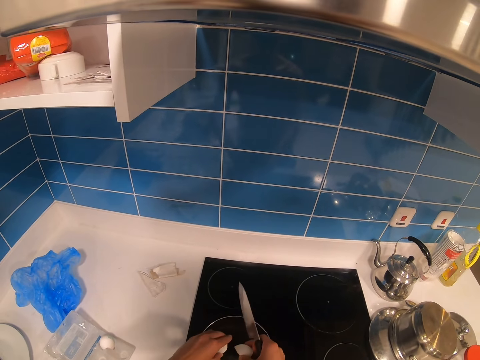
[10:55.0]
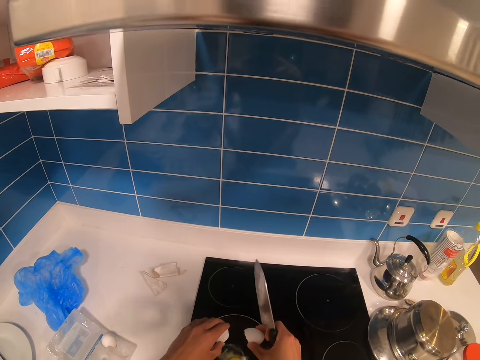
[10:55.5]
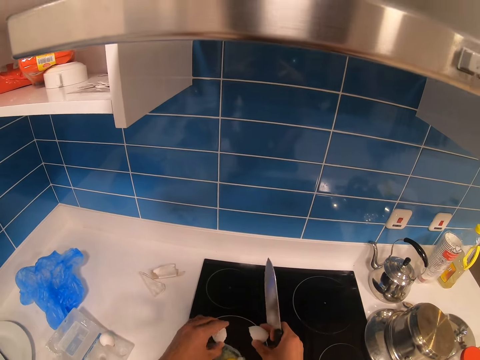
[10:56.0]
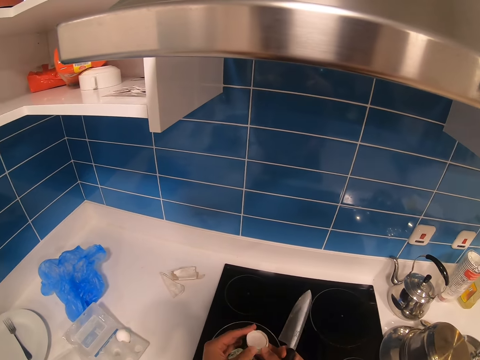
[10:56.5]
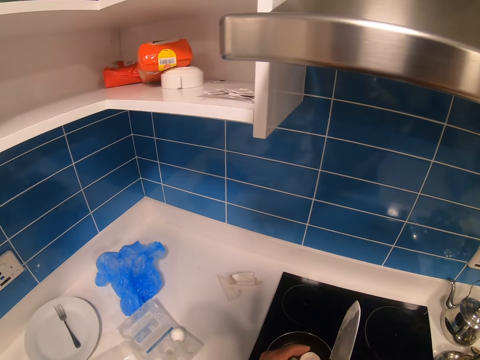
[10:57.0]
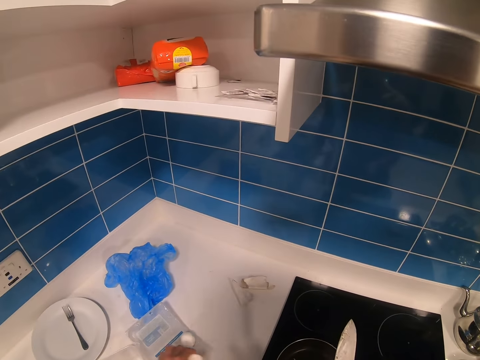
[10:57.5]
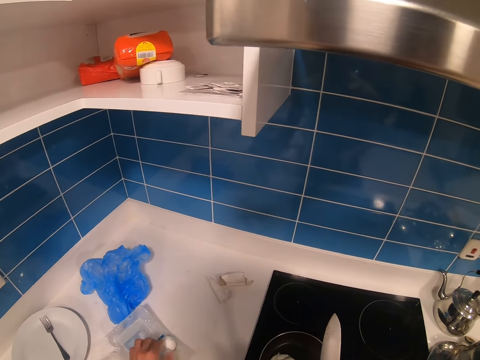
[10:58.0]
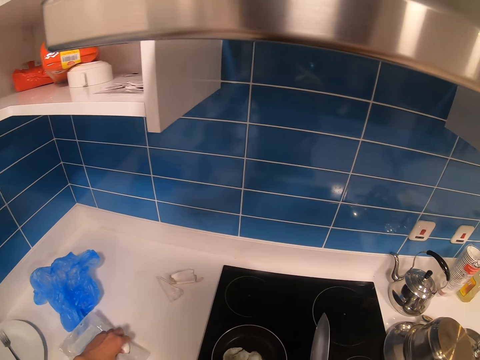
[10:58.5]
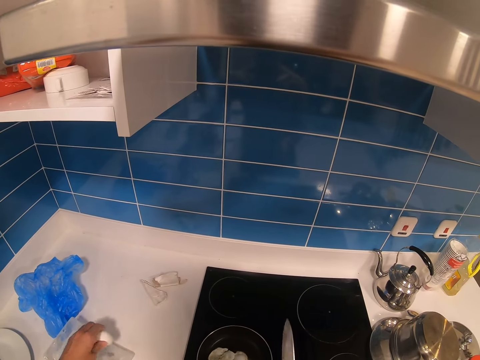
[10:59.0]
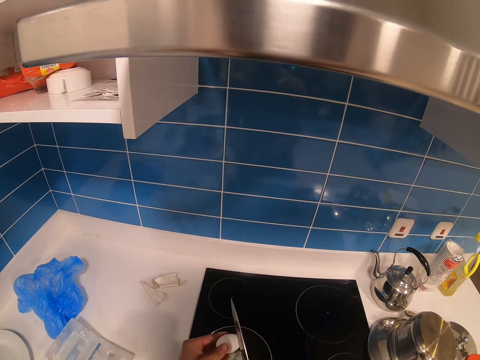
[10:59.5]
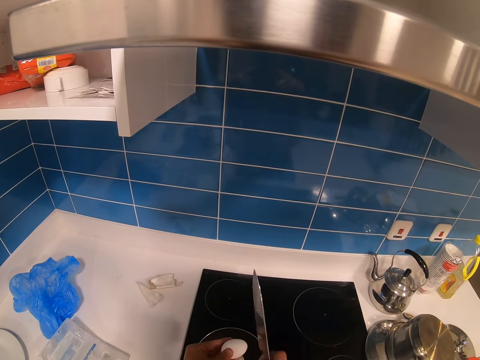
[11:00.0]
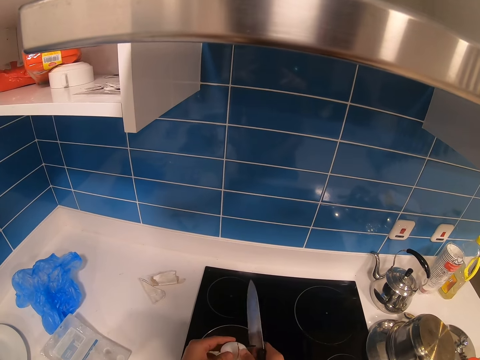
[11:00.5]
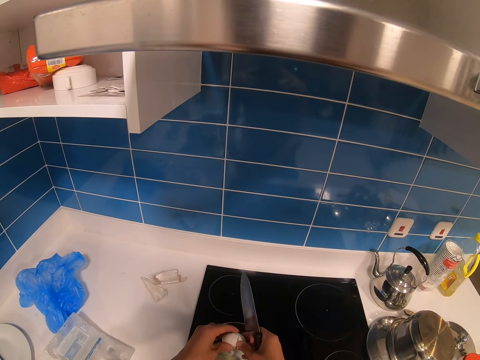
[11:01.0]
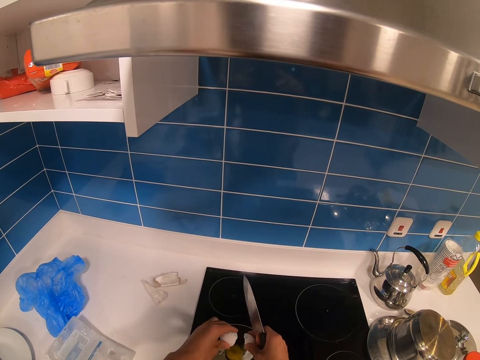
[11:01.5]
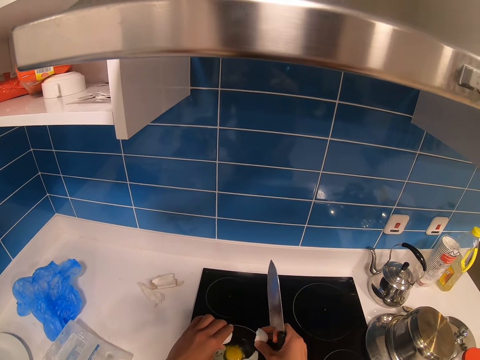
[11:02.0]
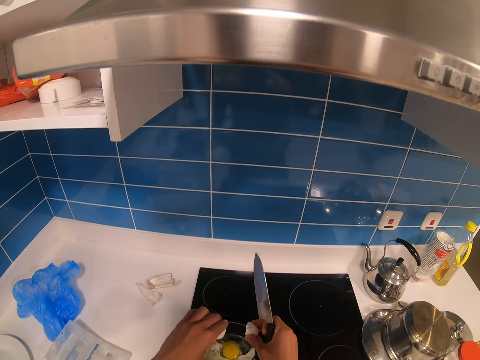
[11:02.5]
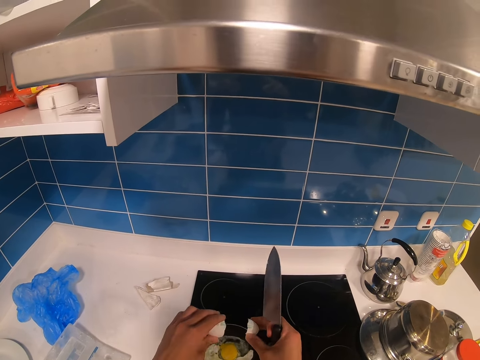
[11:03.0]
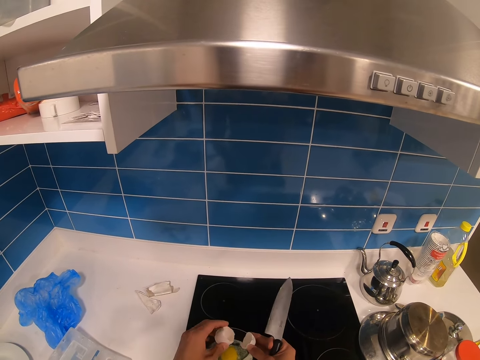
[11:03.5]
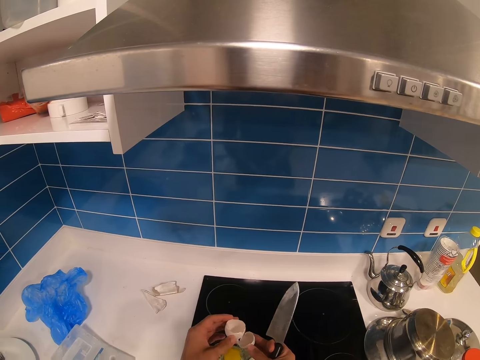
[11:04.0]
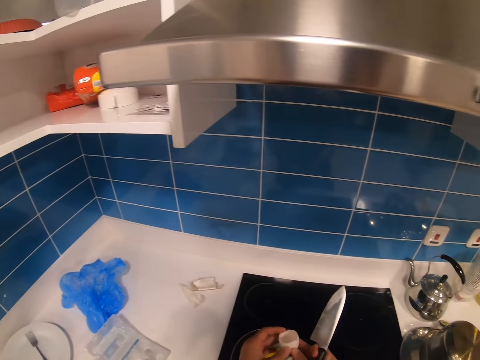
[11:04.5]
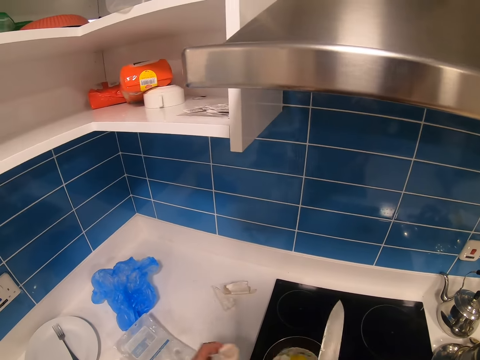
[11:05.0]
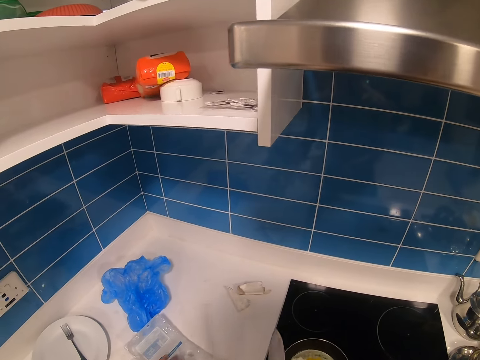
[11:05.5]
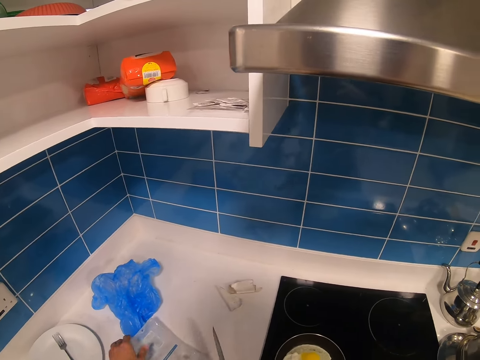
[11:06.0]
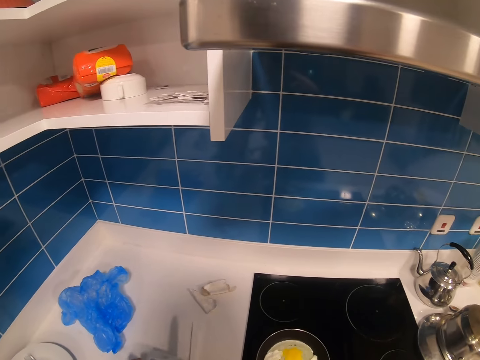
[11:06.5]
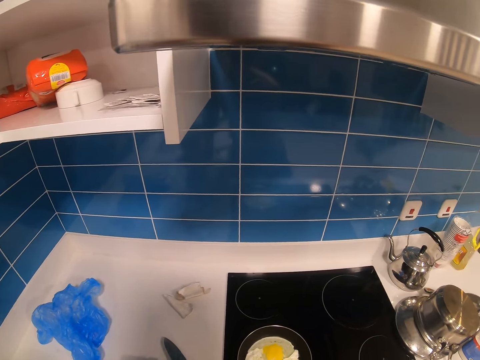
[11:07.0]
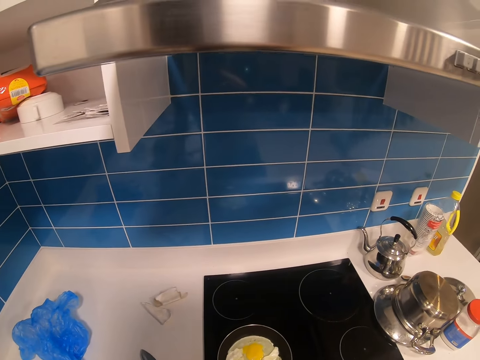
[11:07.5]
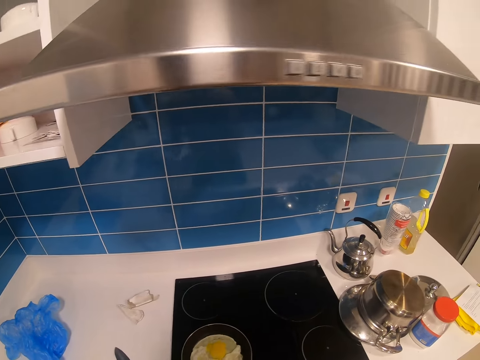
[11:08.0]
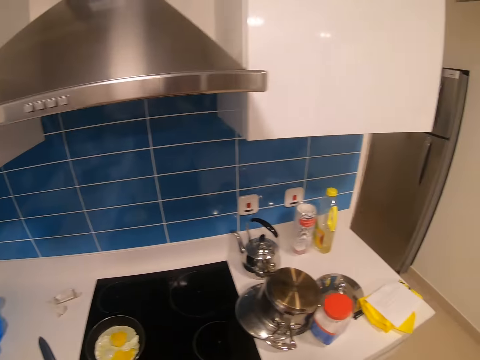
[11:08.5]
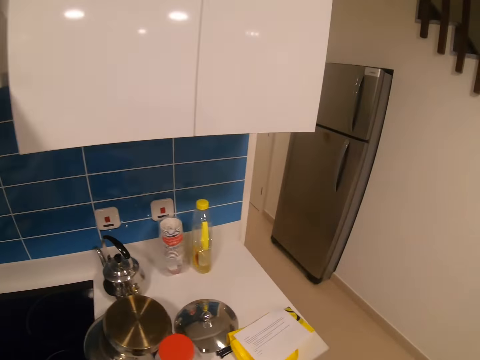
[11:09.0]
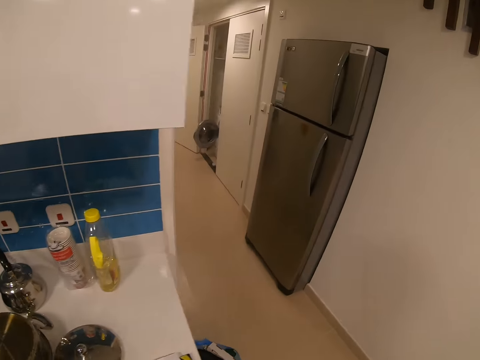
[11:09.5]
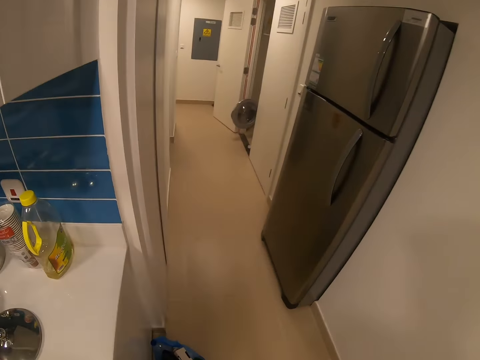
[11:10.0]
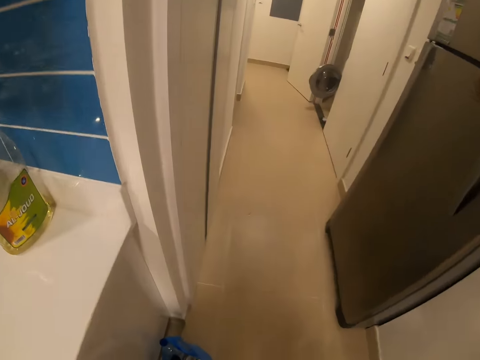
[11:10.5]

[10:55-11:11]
The camera wearer puts the egg in the pan. They hold the egg shell. They join the shells. They put down the shells. They pick up the egg. They break the egg with the knife. They put the egg in the pan. They hold the egg shell. They join the shells. They put down the shells. They pick up the egg tray or plastic container. They walk toward the plastic bag.

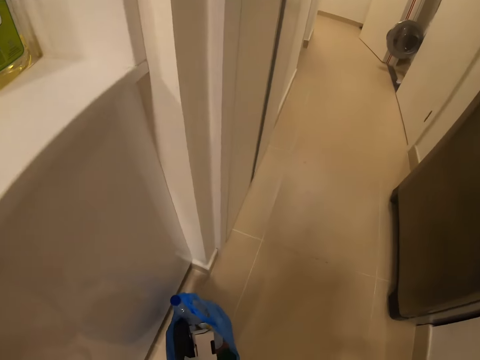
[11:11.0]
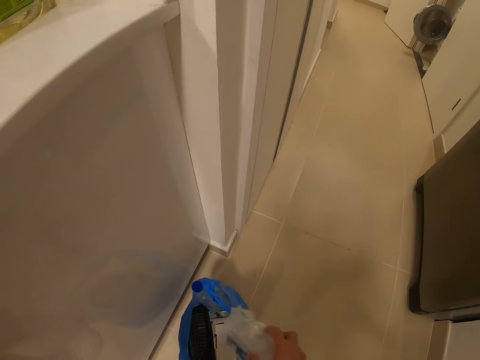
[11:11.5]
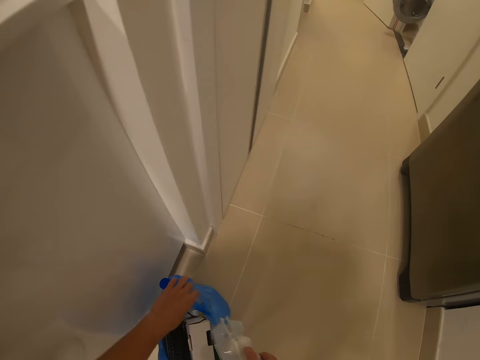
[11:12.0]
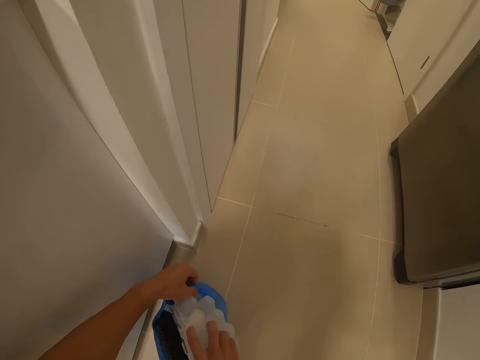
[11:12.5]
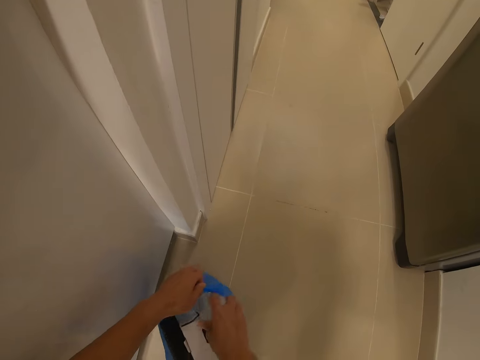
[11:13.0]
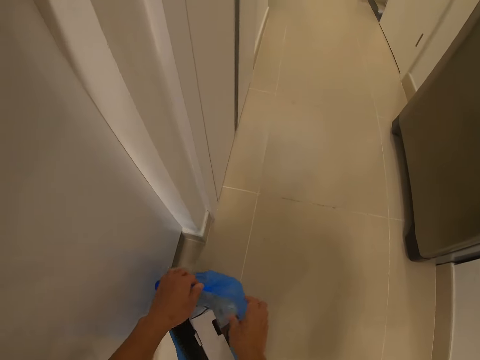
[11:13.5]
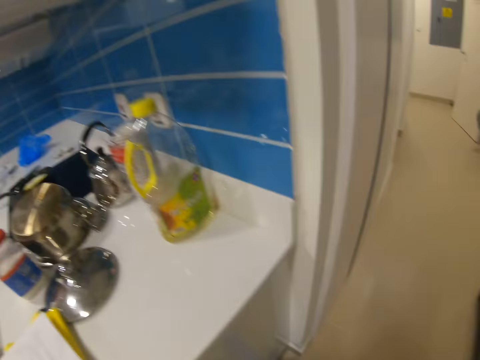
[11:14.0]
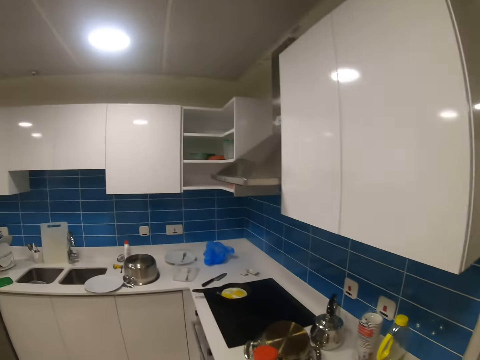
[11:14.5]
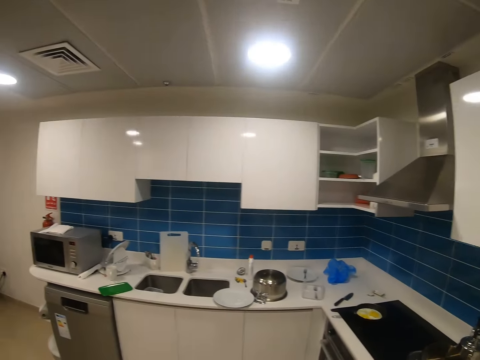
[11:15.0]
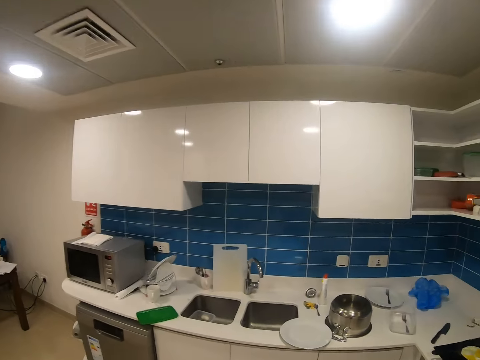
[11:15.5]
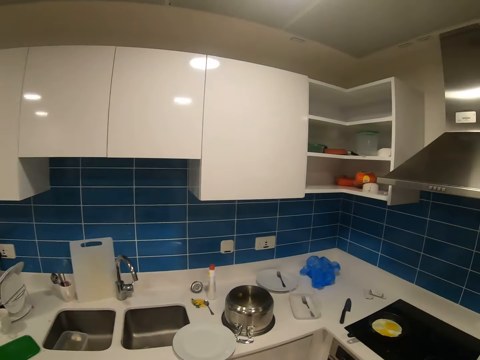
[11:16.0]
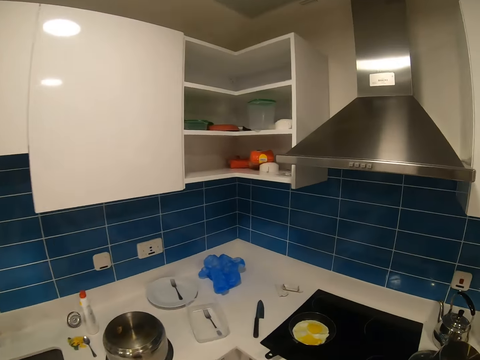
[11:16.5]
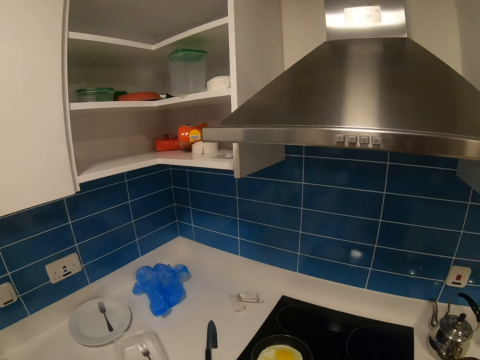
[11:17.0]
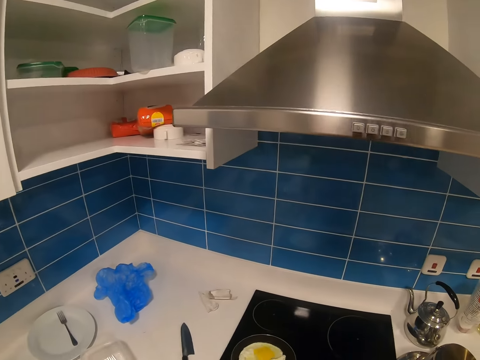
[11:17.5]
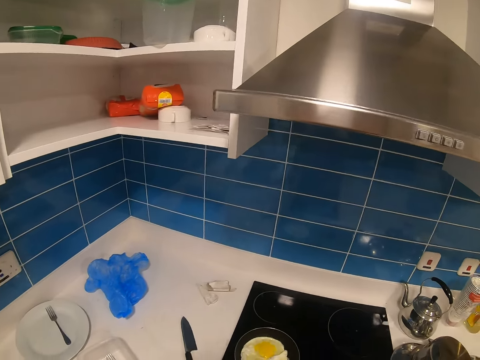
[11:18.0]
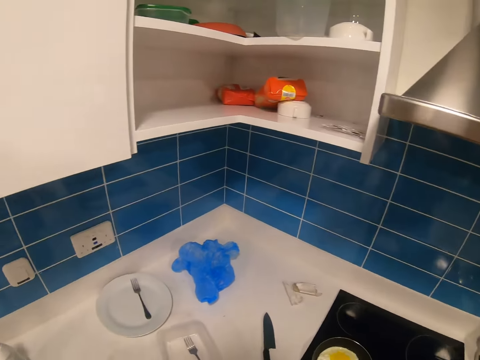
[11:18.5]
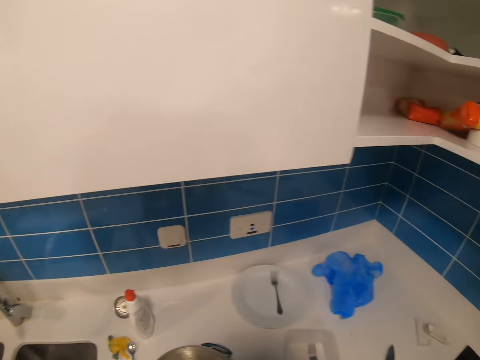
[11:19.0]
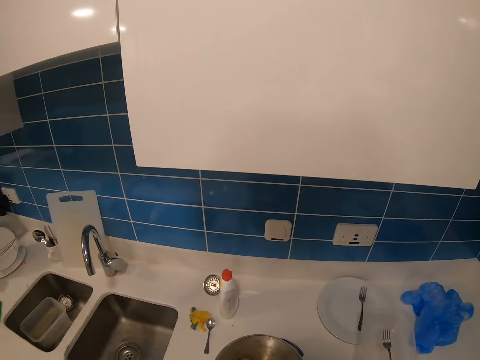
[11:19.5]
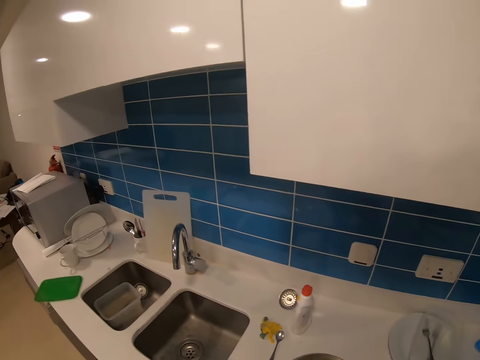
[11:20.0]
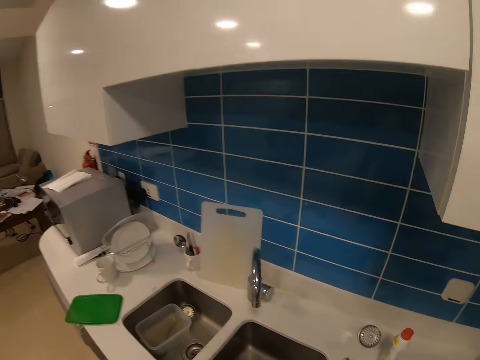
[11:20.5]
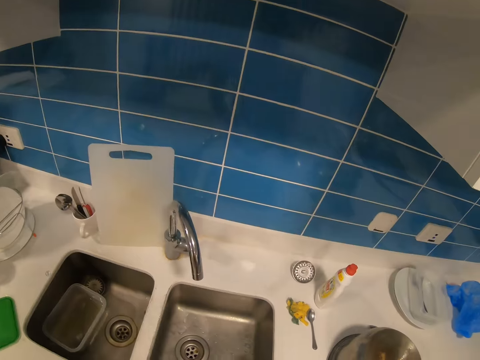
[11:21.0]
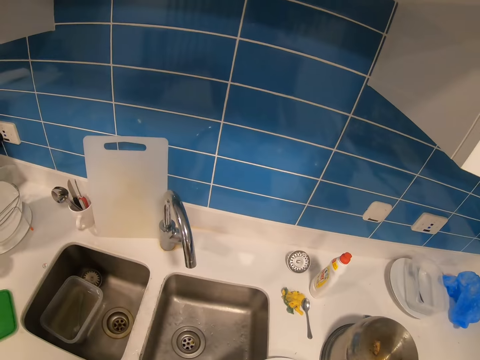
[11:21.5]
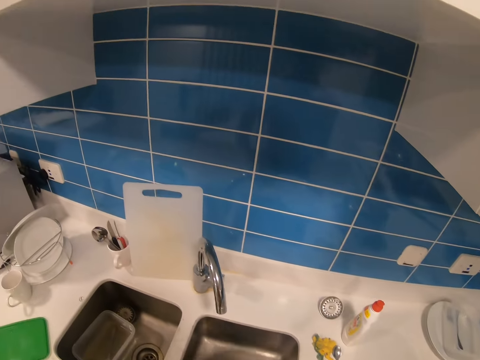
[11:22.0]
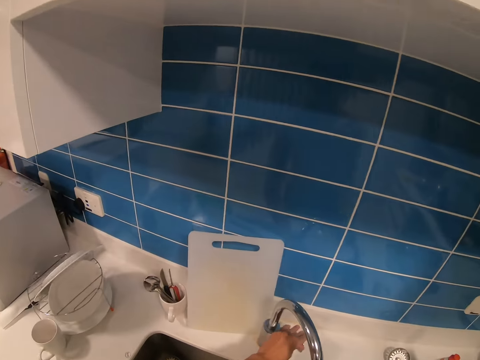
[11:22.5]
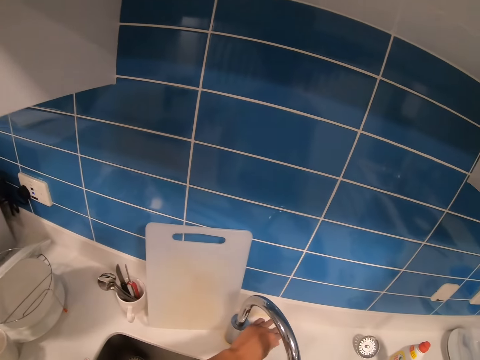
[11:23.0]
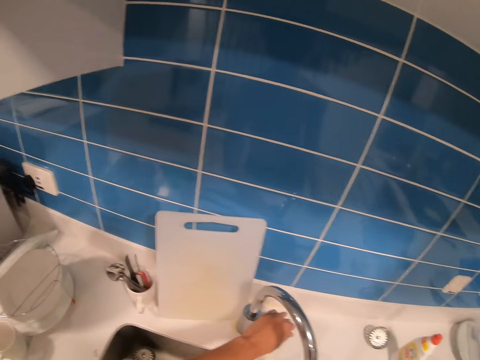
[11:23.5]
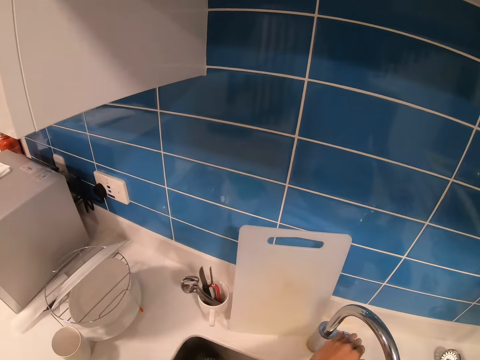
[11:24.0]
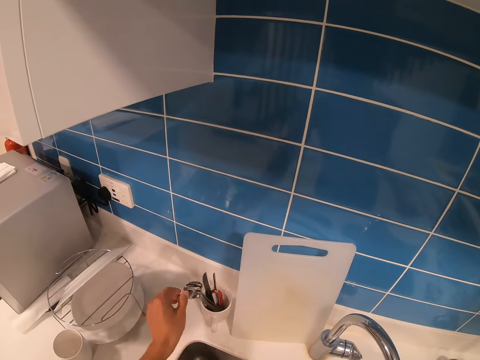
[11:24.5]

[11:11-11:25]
The camera wearer puts the plastic container in the plastic bag. They move toward the cooker. They hold the pan and shake the pan. They look at the counter top. They put the plate on the counter top. They move around. They look at the sink. They open the water tap.
